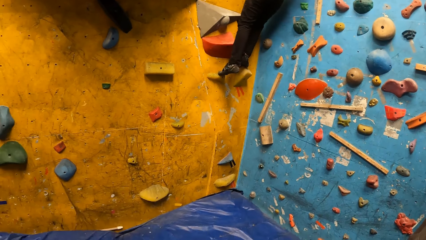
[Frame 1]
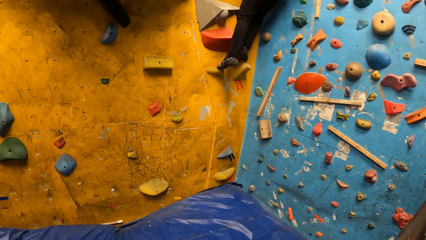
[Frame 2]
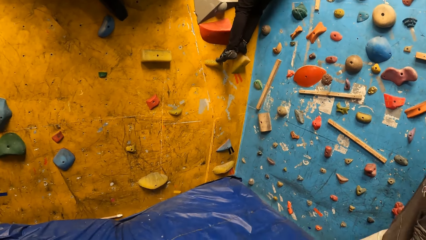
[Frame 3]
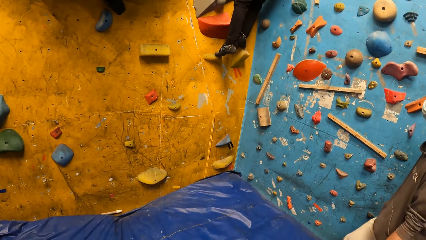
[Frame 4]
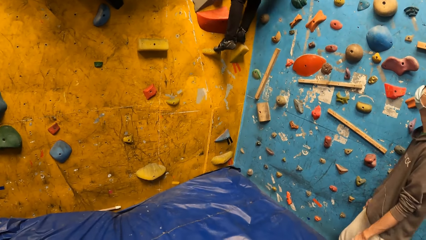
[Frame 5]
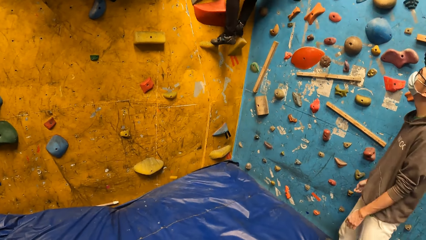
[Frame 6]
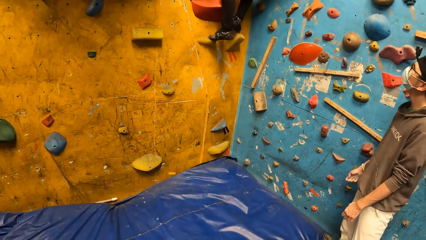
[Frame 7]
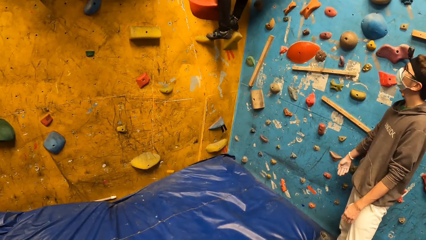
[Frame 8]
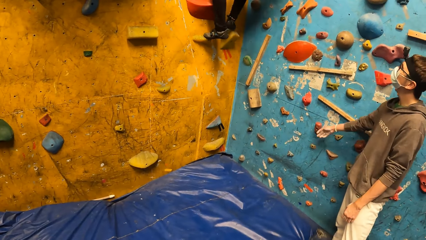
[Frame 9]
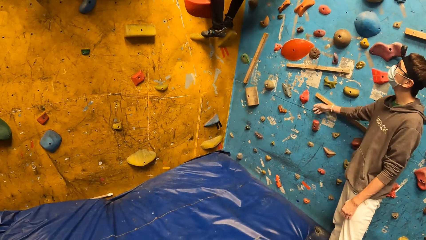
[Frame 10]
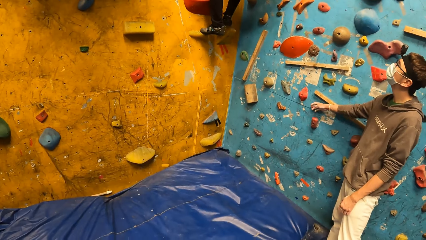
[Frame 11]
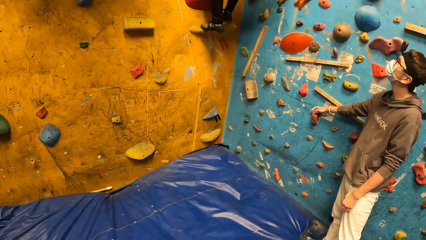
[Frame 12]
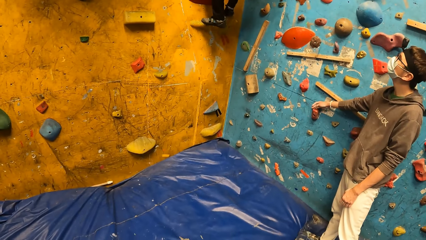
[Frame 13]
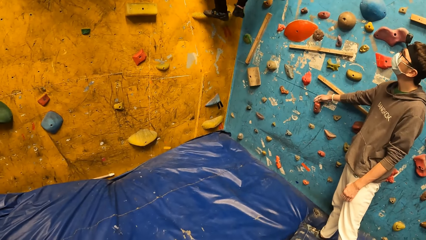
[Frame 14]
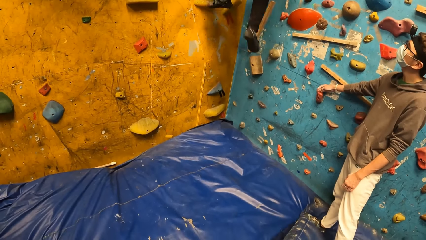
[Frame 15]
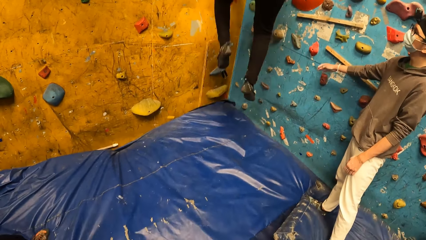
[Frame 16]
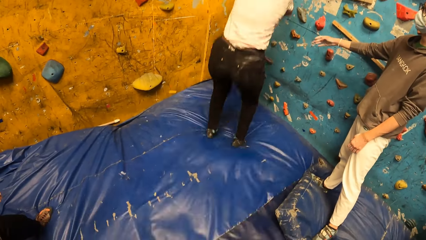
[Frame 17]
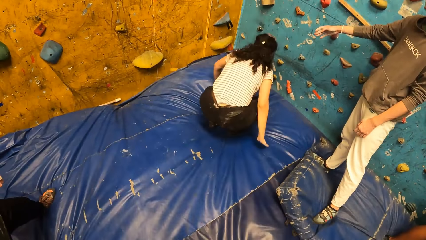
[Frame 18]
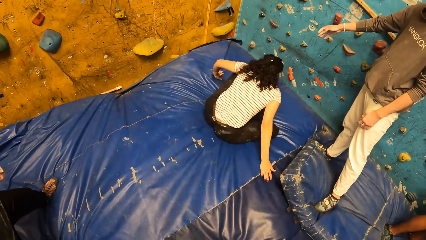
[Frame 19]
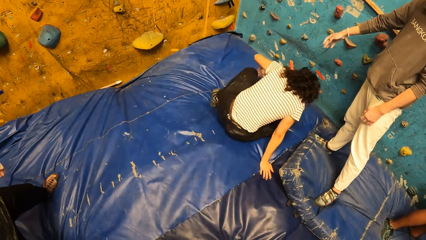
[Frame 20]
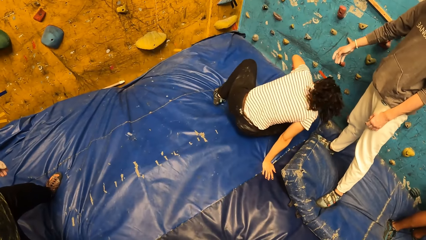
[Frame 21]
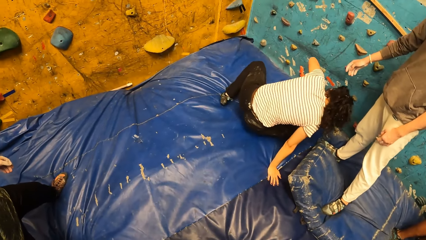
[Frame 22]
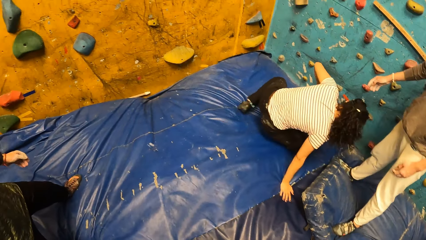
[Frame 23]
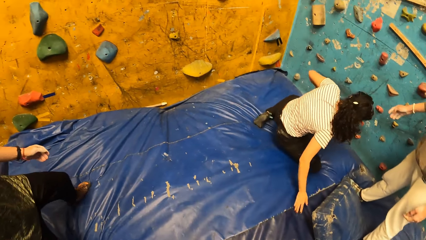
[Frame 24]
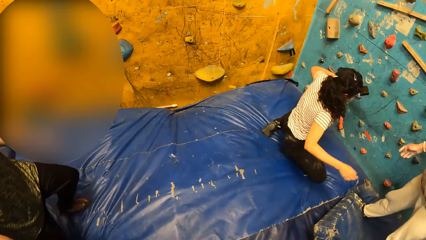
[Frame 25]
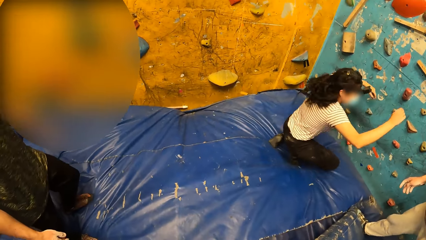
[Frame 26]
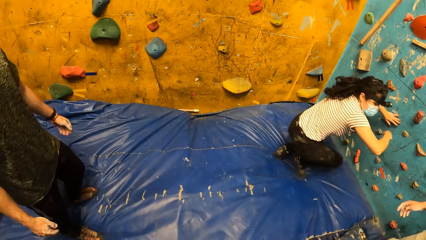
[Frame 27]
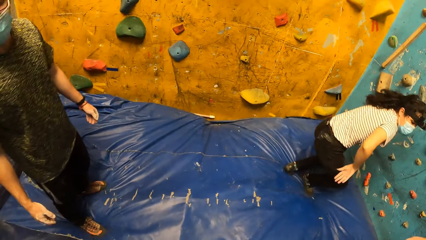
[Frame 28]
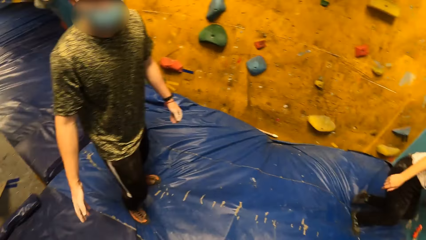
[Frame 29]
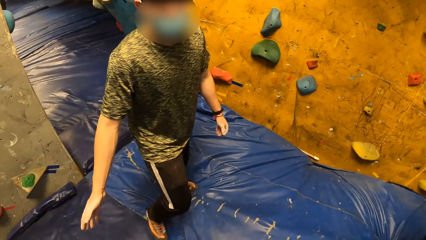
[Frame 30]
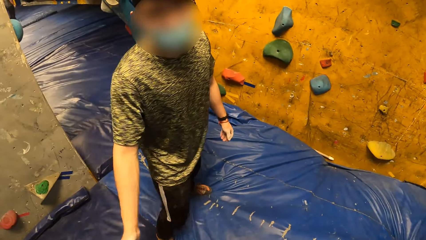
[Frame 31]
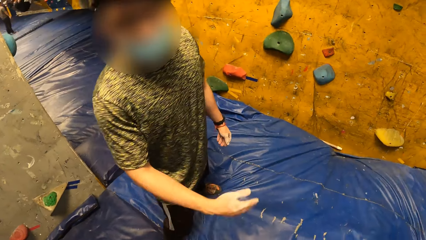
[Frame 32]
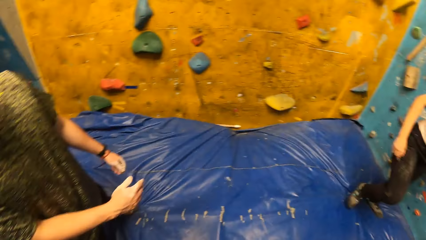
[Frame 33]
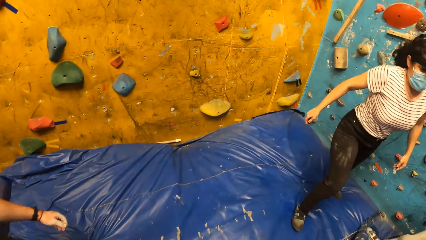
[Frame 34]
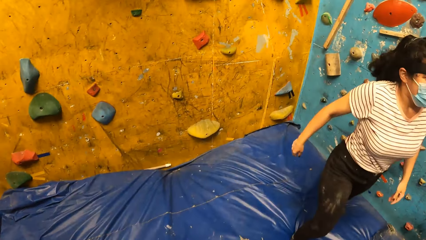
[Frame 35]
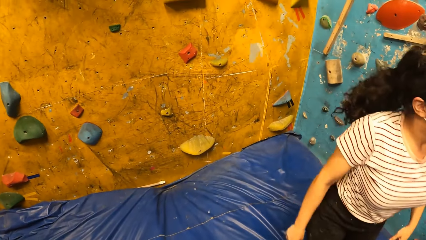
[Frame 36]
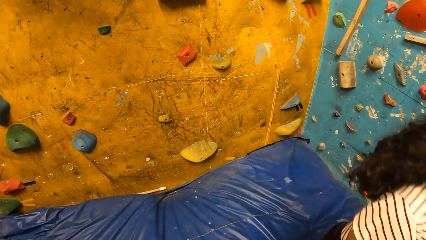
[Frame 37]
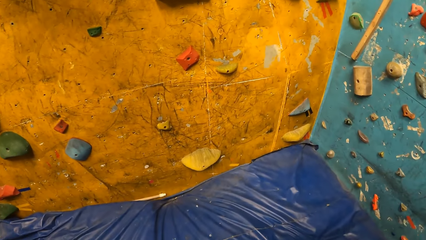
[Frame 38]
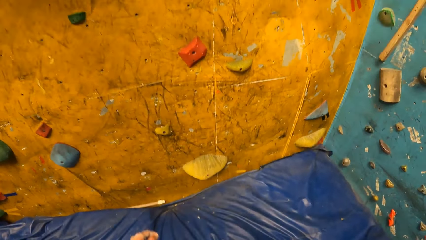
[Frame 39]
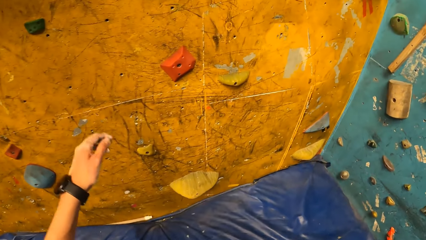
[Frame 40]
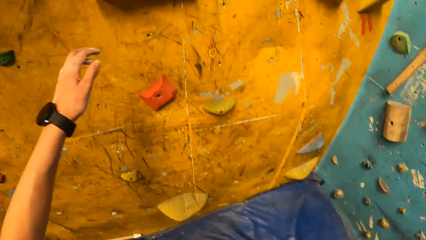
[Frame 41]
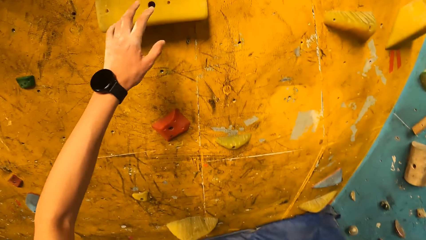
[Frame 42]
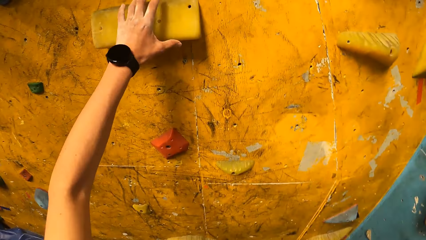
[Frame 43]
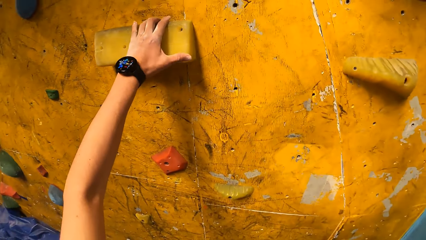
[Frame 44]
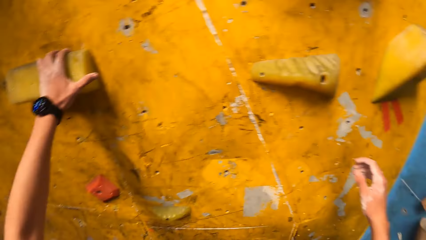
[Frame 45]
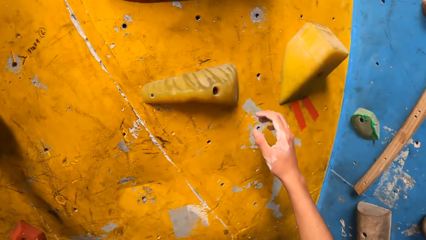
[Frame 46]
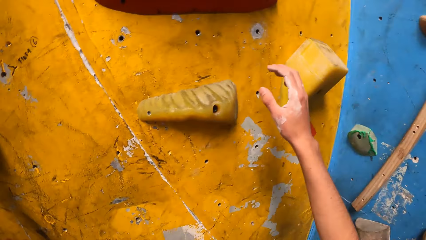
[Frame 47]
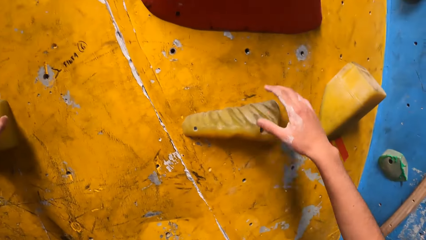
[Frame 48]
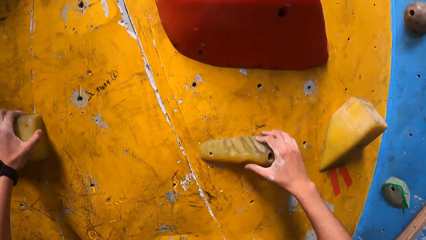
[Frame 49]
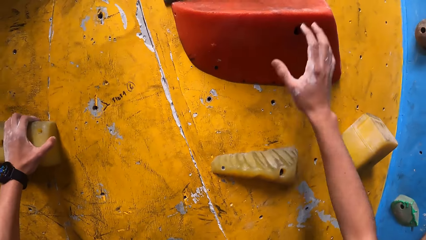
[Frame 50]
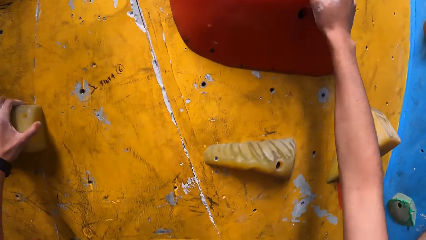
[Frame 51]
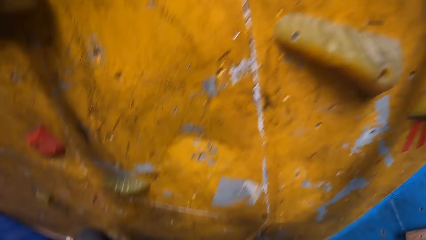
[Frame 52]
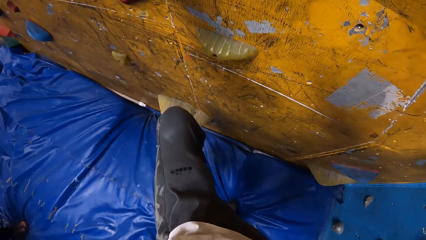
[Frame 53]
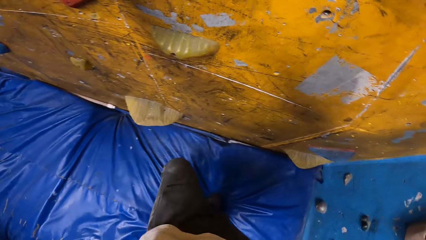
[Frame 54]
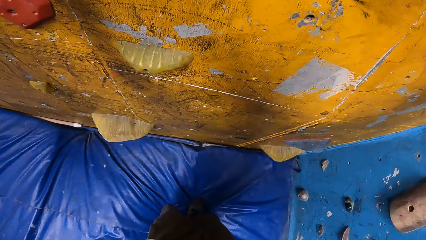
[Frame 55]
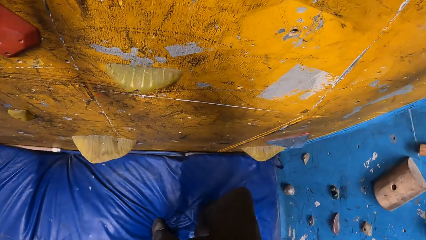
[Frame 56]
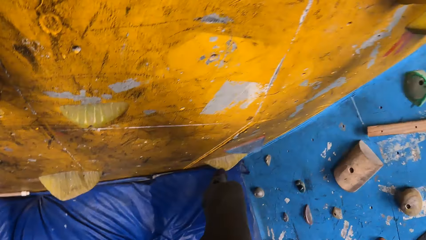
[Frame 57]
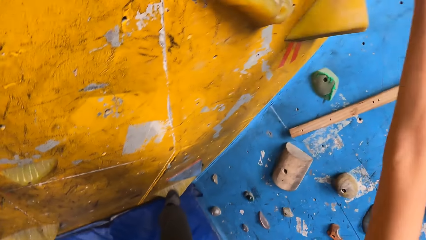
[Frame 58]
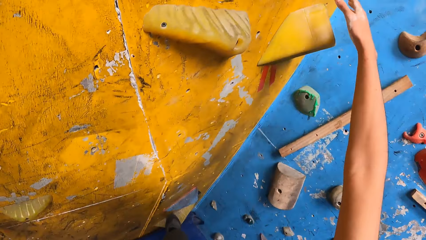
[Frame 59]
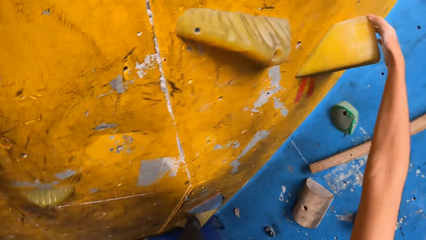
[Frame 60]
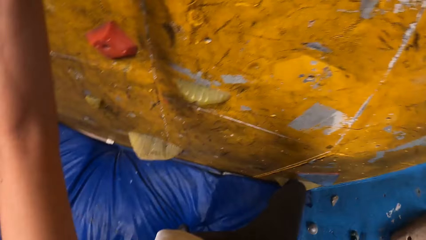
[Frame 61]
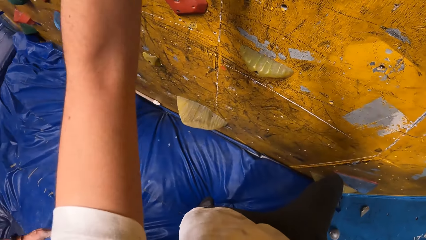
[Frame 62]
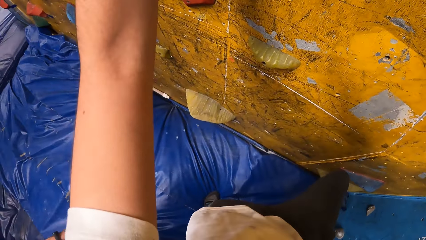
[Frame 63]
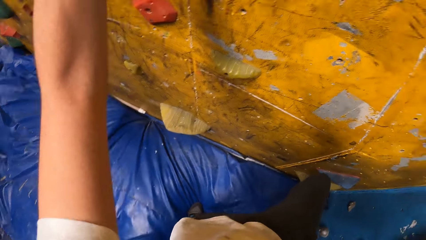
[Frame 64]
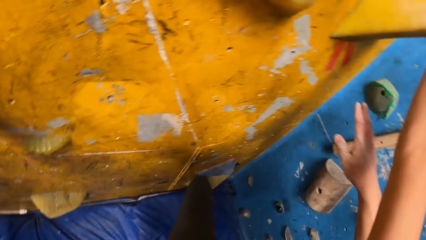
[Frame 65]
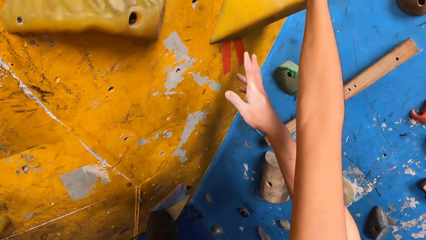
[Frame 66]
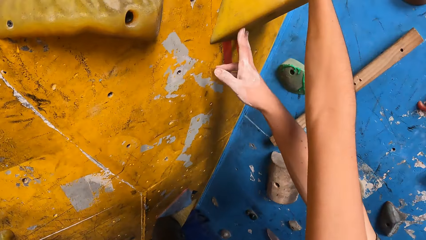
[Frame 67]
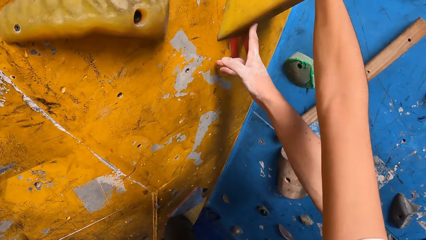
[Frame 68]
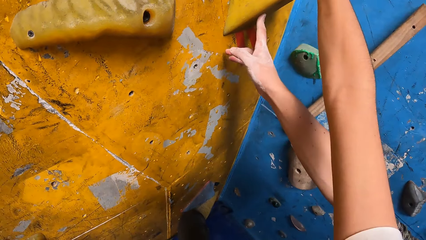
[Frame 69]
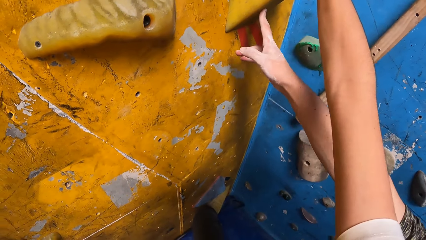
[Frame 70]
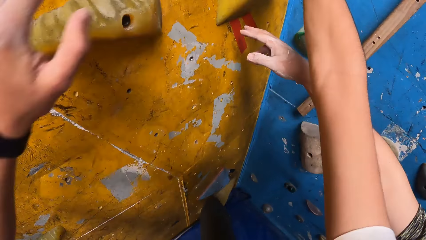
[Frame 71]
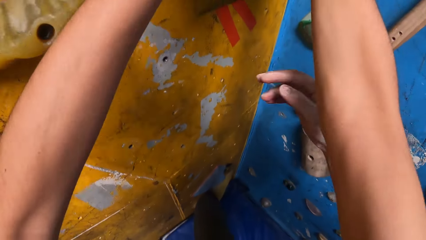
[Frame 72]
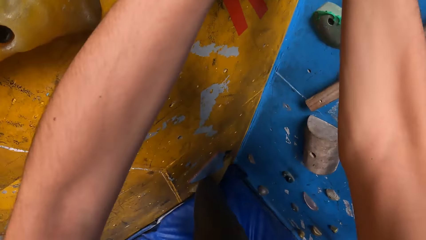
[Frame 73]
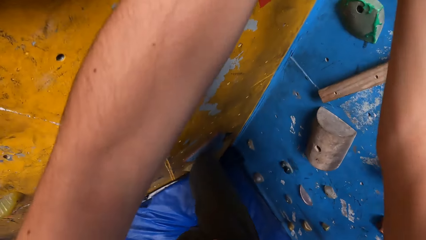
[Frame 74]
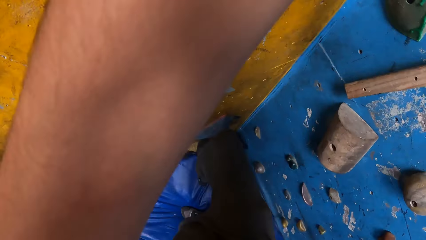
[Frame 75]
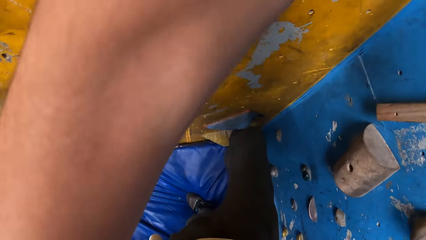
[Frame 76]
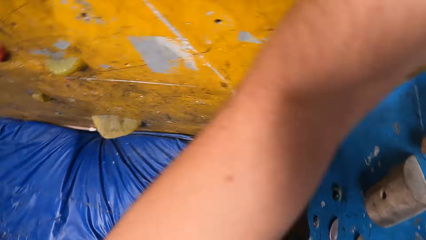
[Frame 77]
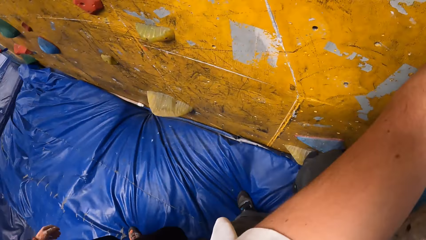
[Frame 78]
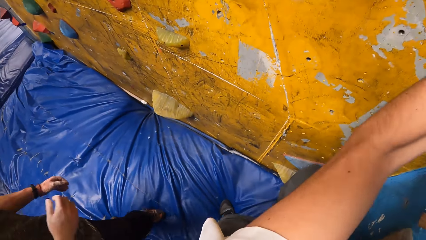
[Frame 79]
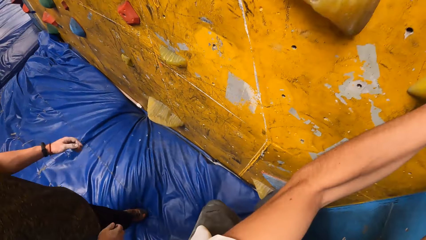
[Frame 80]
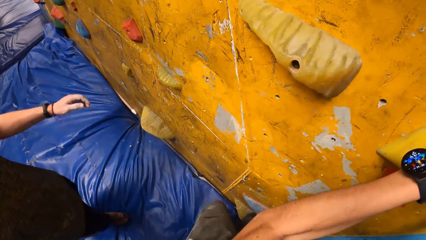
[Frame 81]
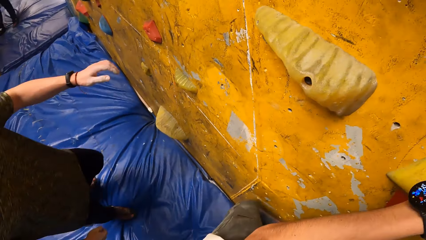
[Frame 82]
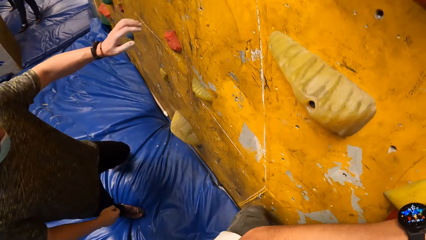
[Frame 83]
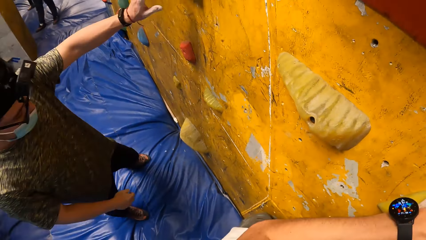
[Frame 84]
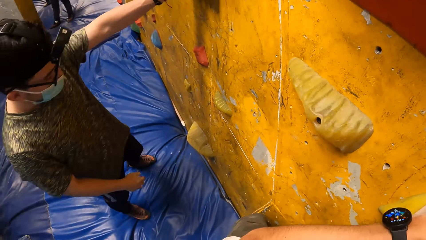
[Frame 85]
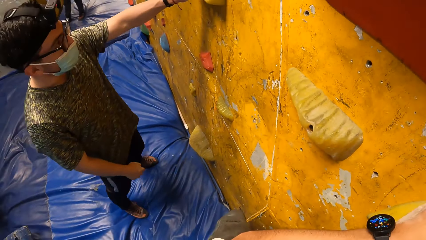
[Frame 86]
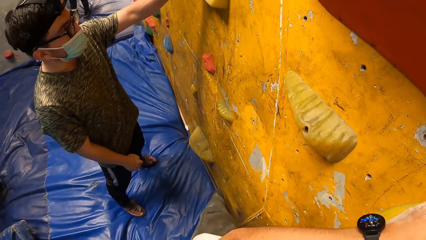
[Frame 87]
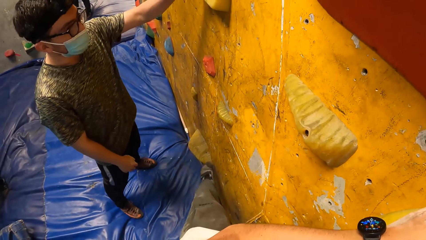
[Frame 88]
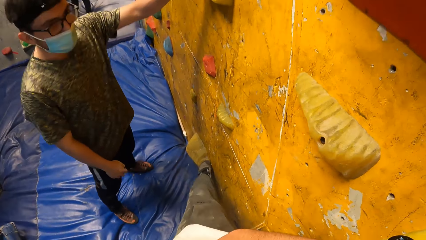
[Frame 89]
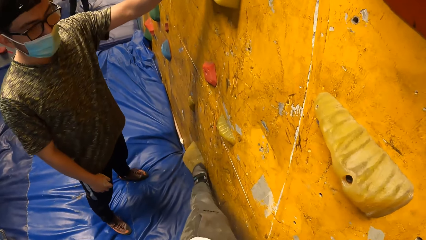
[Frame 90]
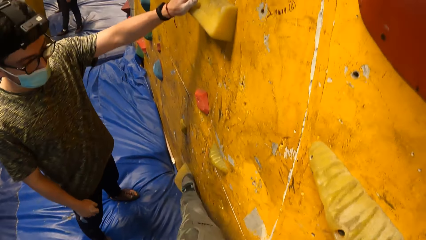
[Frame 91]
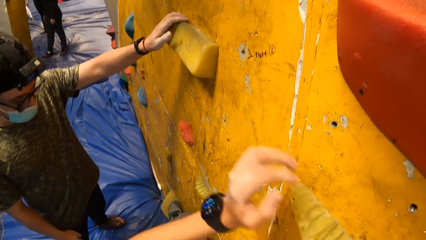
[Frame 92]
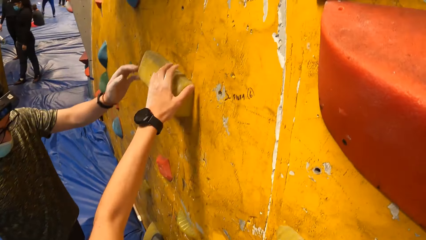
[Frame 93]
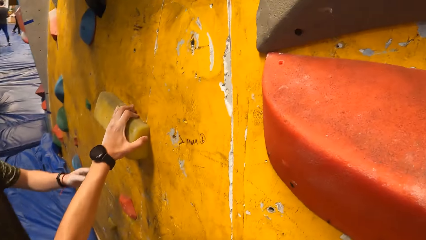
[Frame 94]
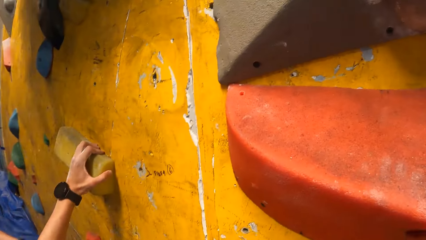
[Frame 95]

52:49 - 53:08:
A man places his right hand on a climbing hold on the wall. A woman jumps down from the wall. The woman stands up from the gym mat. The camera wearer looks at a man. He walks to the wall. He places his left hand on a climbing hold on the wall. He holds the wall. He touches a climbing hold on the wall with his right hand. He climbs the wall. He places his right hand on a climbing hold on the wall, and places it again. Another man touches the climbing hold with his right hand. The camera wearer places his left hand on the climbing hold on the wall. He climbs the wall. The other man places his left hand on a climbing hold on the wall.
